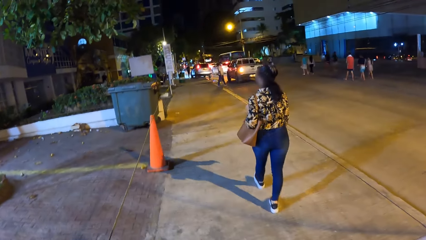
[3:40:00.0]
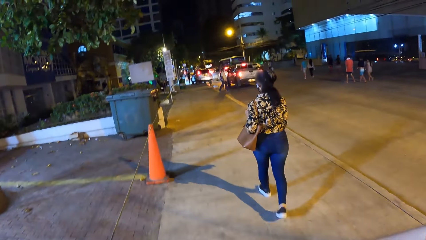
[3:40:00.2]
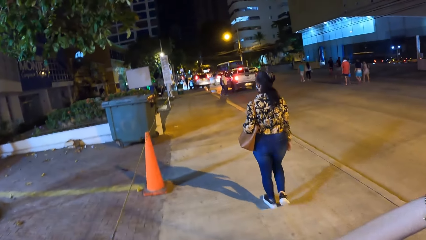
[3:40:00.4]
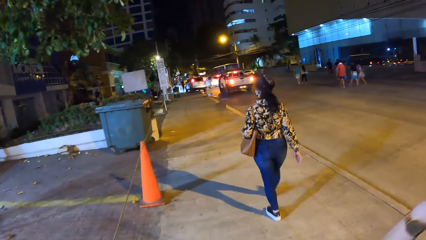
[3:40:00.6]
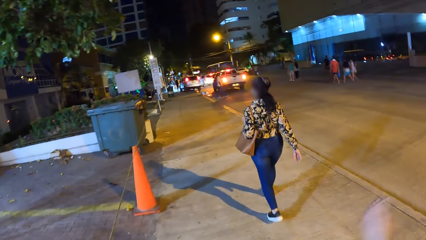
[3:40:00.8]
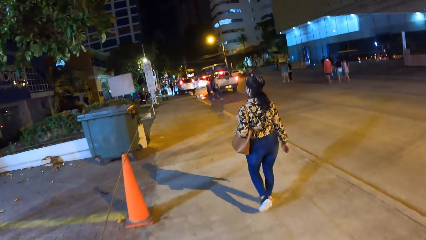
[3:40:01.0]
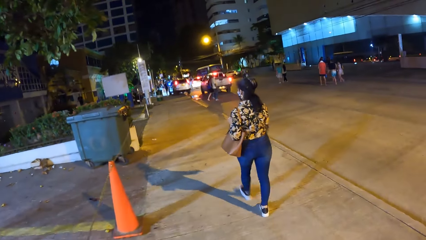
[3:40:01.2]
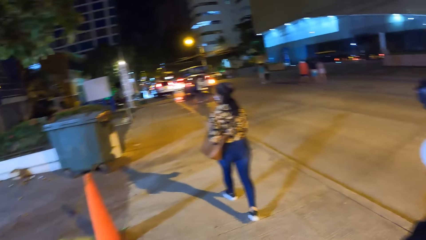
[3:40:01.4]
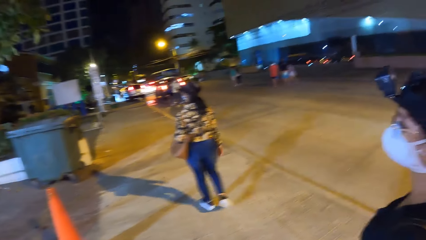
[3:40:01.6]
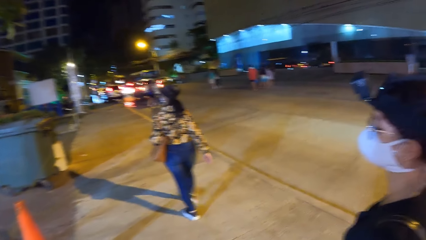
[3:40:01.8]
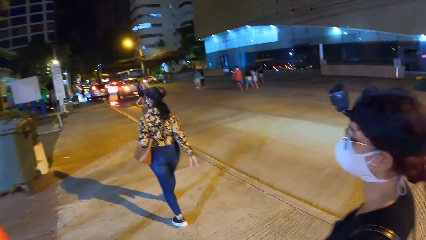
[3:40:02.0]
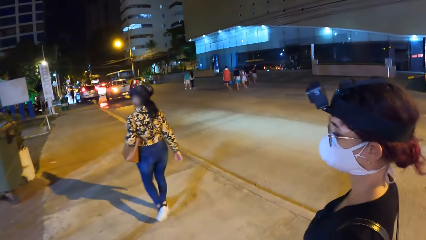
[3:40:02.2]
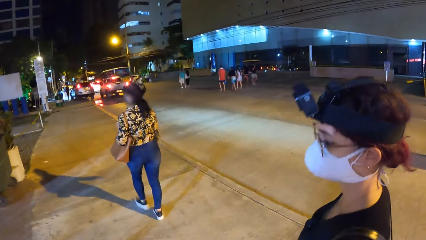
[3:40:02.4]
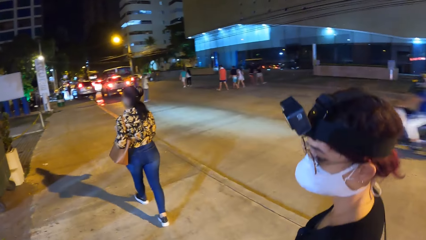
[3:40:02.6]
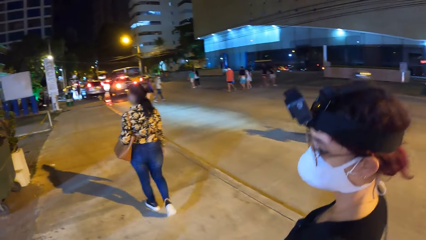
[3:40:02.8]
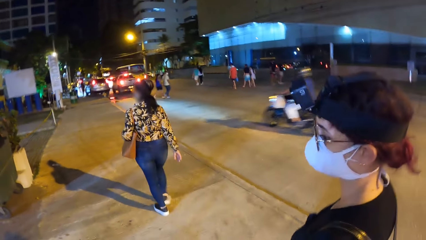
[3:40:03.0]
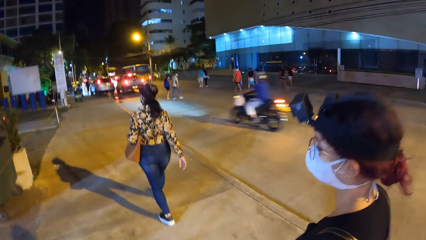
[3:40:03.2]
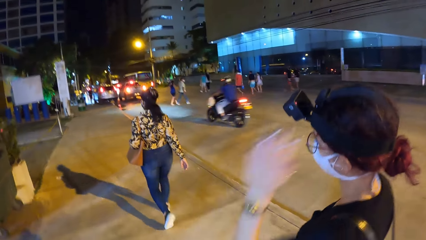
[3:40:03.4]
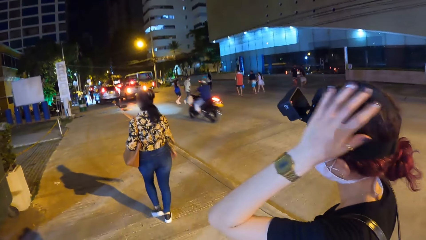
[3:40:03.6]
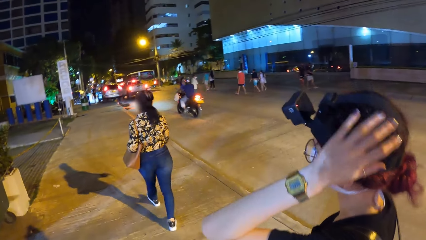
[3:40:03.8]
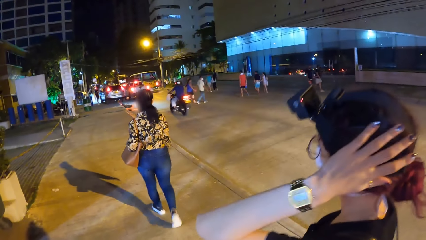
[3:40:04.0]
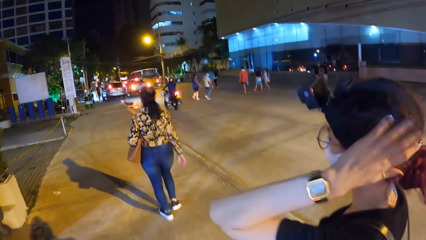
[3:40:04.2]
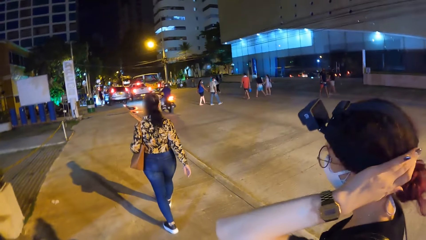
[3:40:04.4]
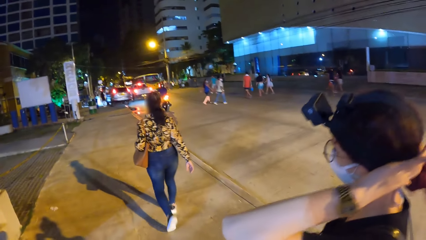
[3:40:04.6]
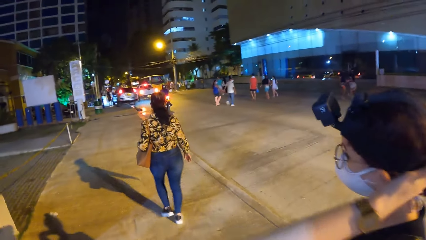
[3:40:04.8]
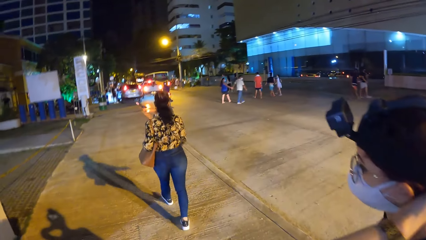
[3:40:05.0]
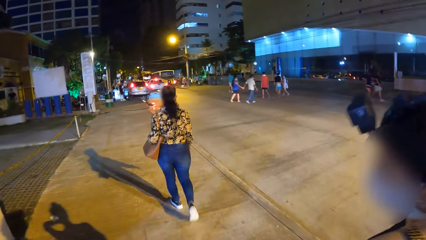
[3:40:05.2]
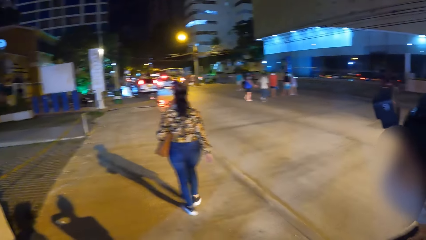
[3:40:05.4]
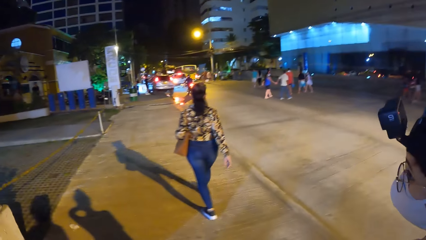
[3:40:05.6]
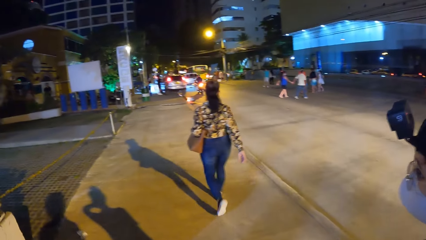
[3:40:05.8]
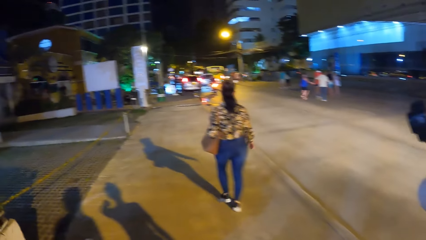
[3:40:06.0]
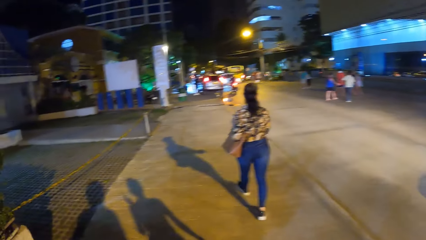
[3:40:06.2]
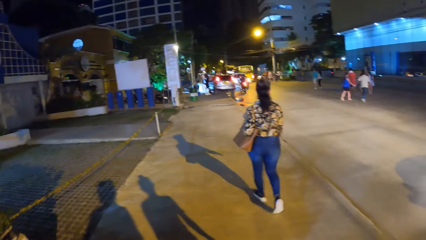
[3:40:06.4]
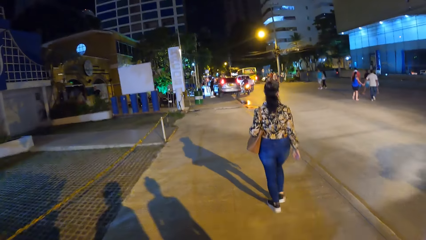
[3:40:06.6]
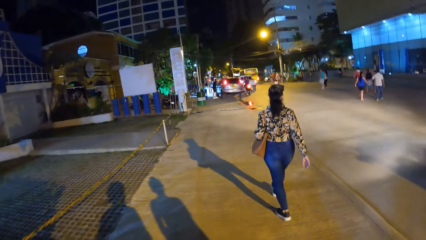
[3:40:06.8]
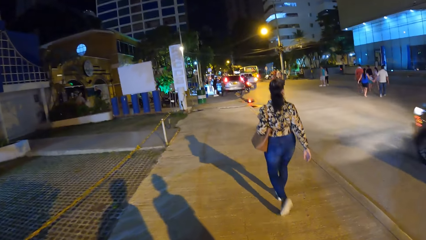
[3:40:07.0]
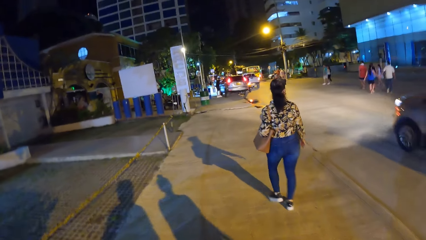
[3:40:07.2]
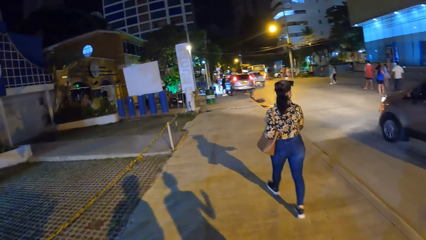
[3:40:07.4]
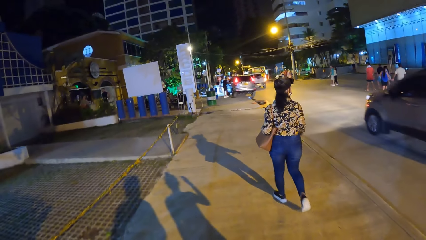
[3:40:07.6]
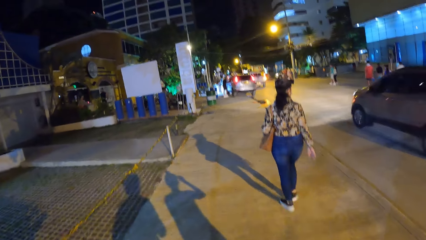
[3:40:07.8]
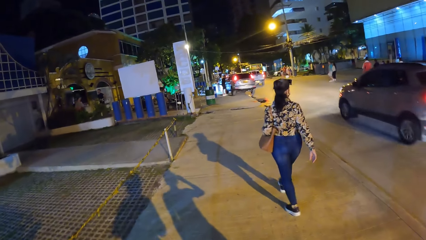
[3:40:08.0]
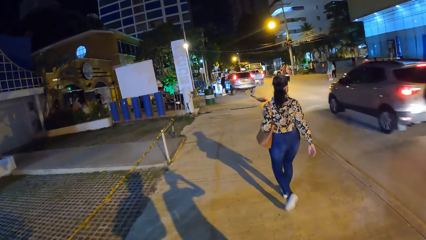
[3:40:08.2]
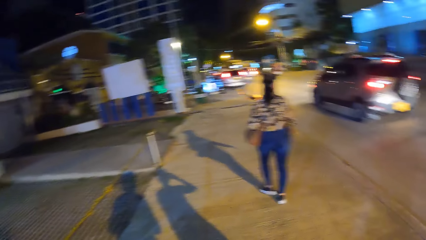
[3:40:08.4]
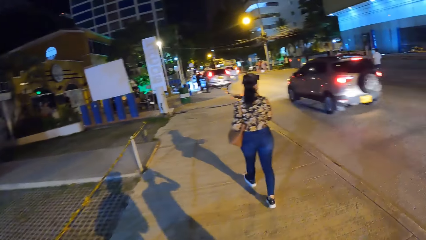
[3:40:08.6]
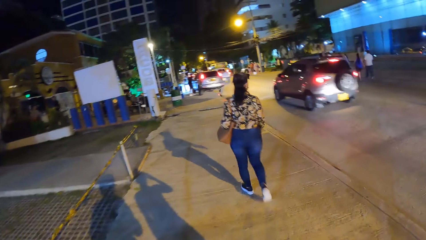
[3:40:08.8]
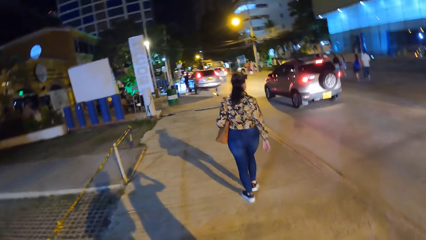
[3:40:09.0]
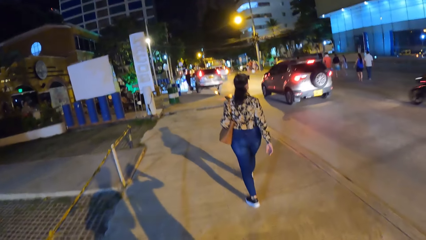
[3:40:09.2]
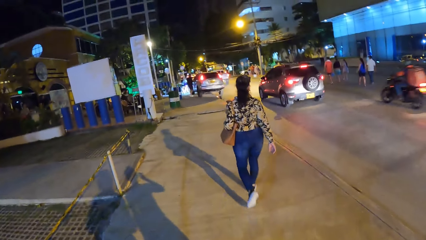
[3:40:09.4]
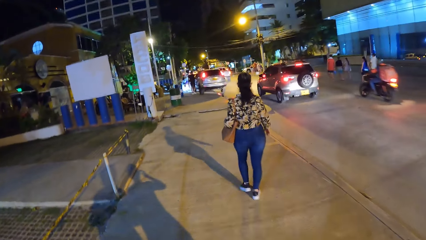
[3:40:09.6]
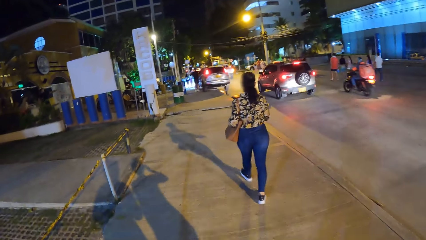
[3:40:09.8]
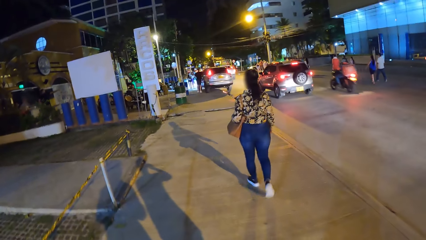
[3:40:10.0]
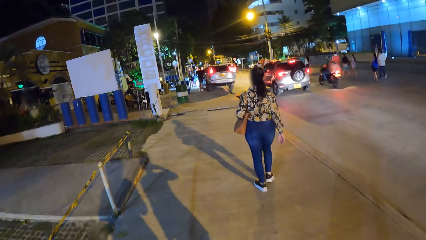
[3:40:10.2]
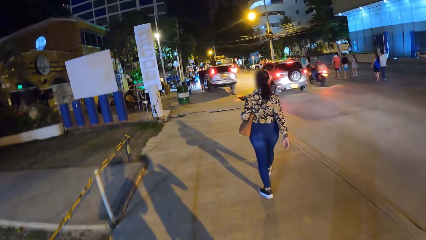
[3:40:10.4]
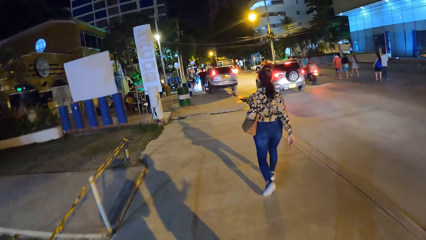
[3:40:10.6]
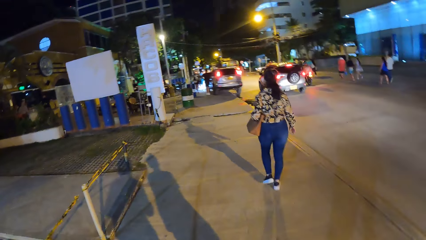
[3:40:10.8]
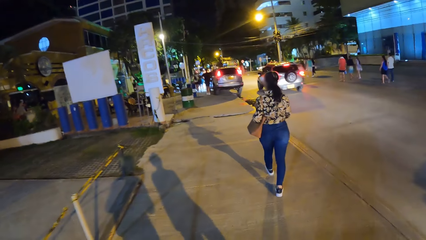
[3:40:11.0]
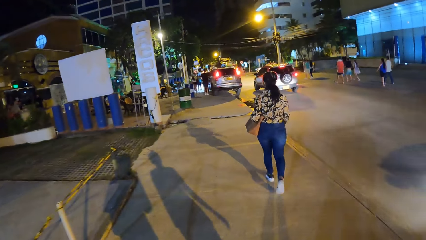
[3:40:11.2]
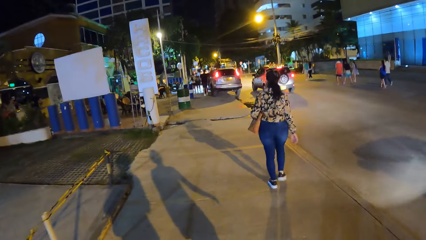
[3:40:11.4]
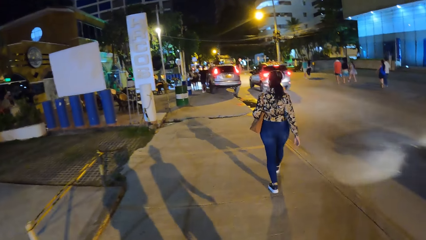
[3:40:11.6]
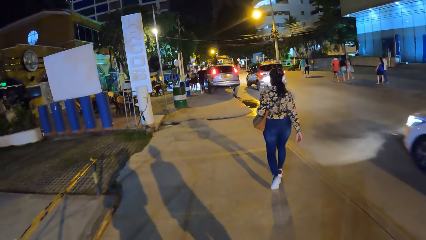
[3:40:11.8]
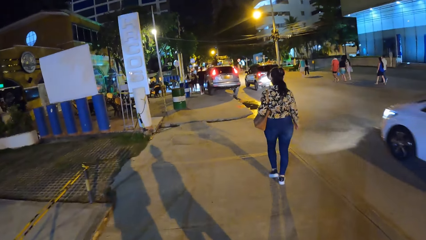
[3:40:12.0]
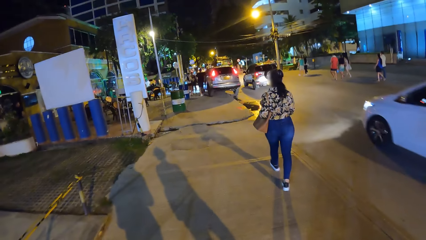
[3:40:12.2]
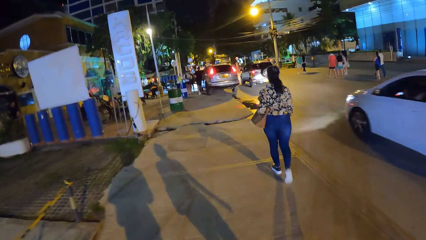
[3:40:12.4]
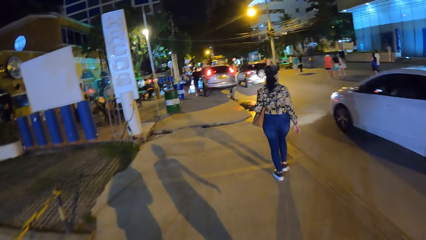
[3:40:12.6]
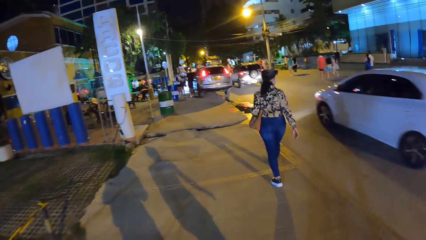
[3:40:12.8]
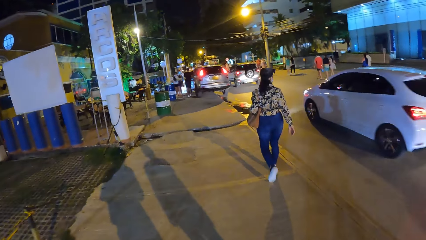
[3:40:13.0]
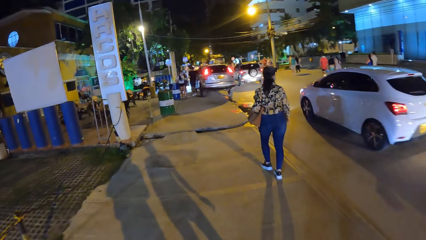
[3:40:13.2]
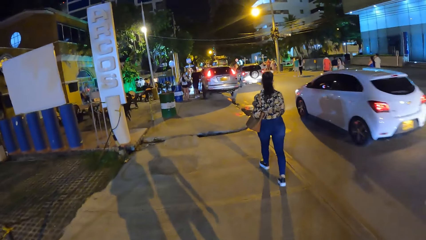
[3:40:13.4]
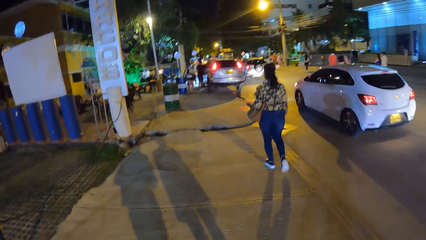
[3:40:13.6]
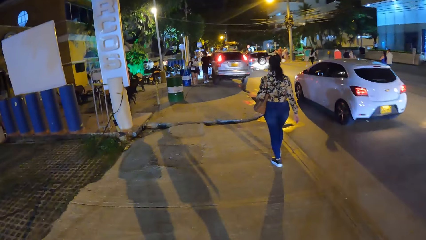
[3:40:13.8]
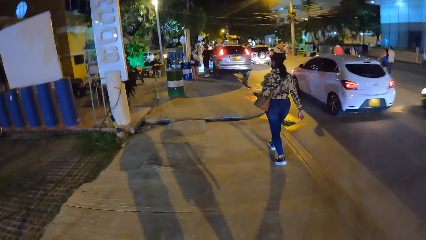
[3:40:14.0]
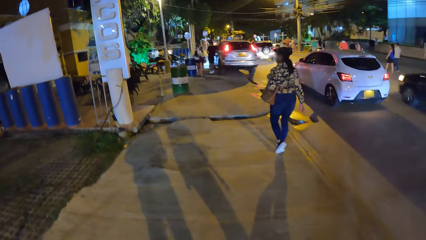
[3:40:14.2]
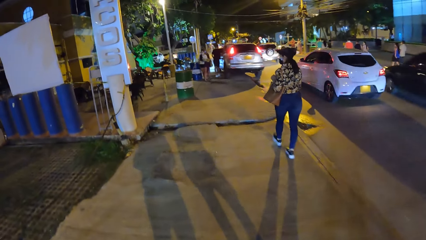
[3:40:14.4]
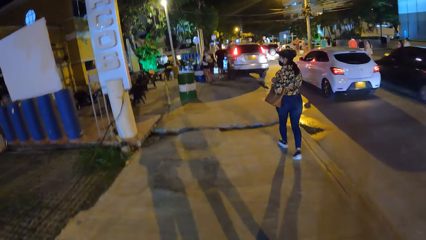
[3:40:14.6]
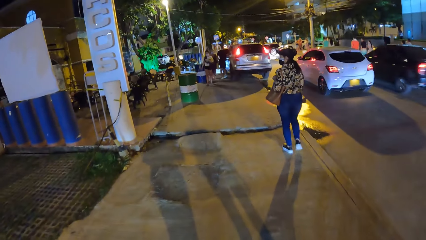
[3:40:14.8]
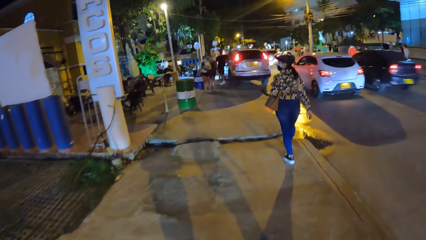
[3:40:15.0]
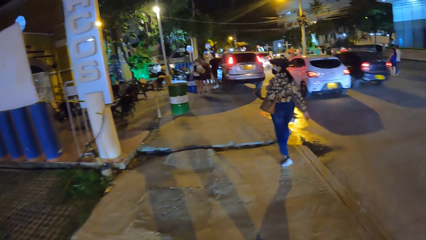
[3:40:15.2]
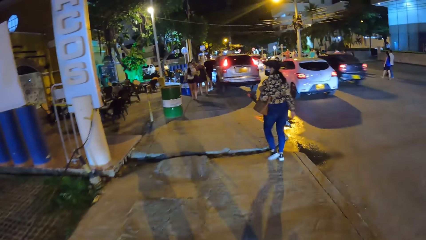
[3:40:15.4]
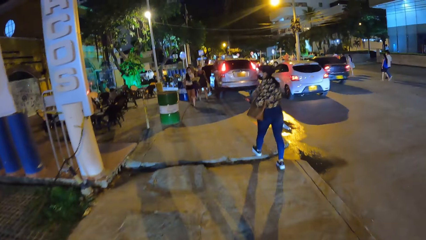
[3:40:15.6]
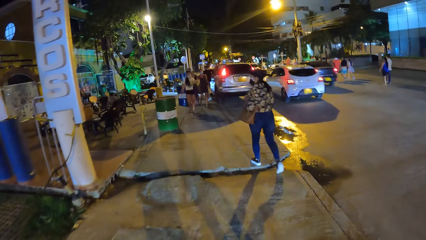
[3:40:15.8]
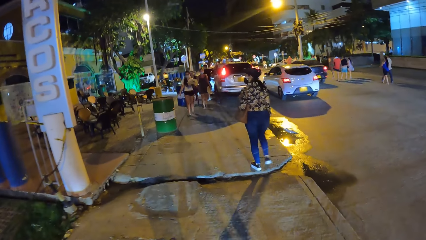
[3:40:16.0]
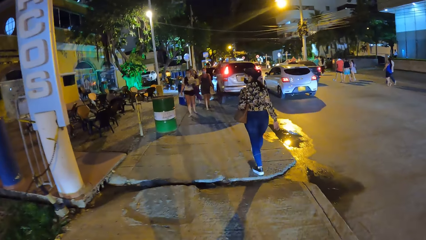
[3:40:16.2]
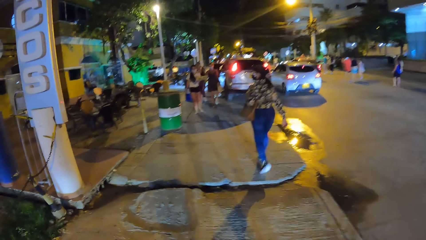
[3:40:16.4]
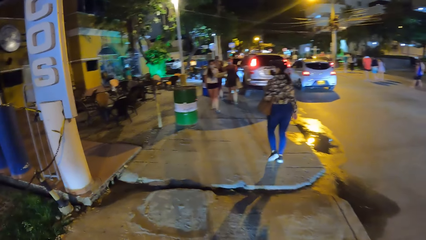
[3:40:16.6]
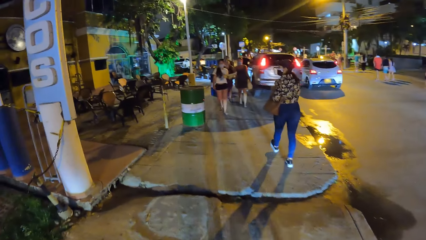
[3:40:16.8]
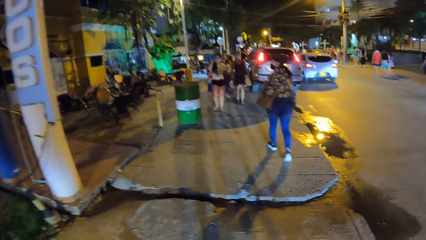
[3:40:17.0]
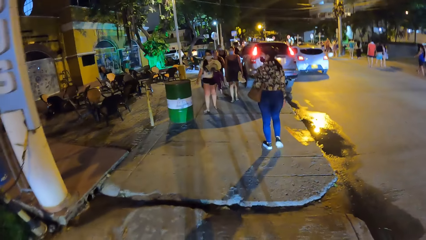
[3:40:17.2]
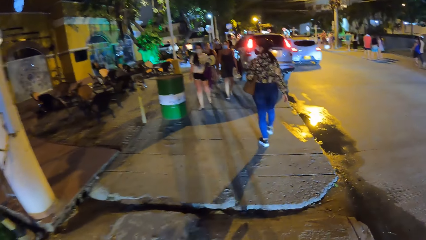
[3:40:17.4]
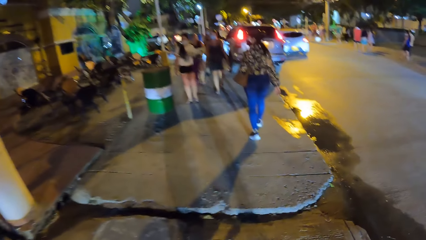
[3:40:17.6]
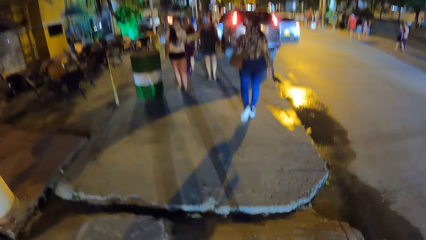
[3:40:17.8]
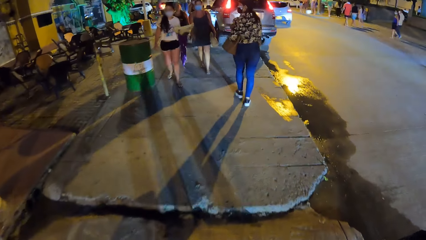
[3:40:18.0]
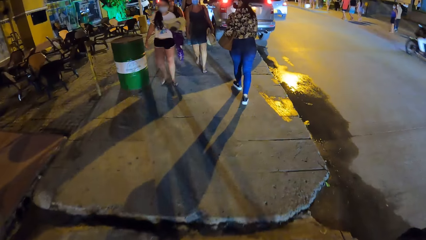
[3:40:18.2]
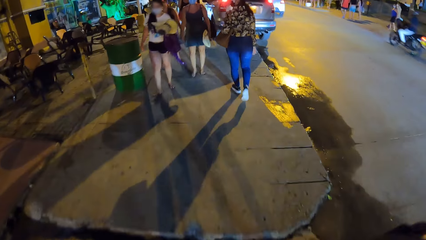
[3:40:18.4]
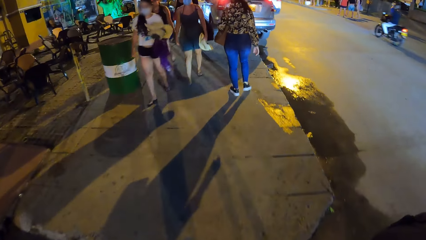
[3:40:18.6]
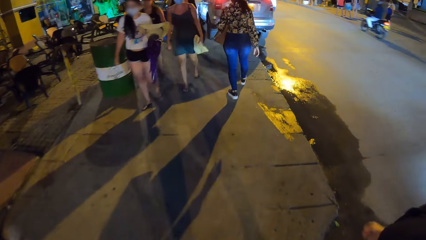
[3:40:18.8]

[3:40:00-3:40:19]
The camera wearer looks at a woman. The woman holds her hair. Another woman looks around. The other woman looks around again.
